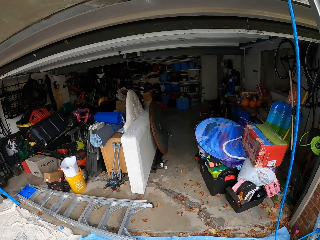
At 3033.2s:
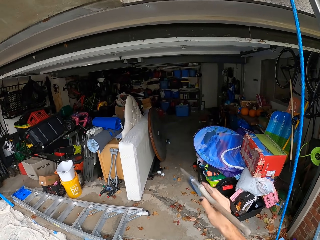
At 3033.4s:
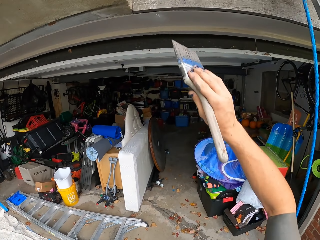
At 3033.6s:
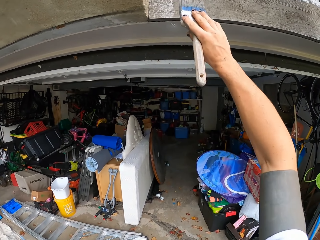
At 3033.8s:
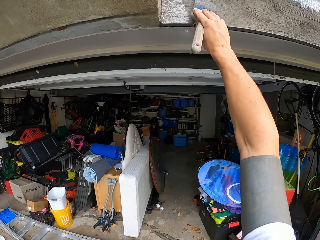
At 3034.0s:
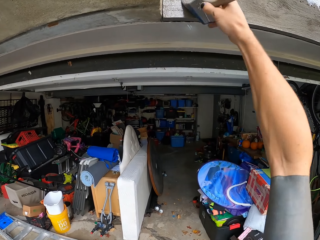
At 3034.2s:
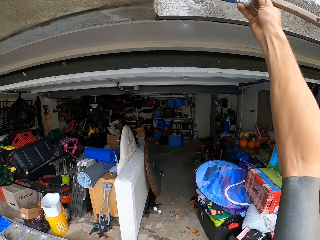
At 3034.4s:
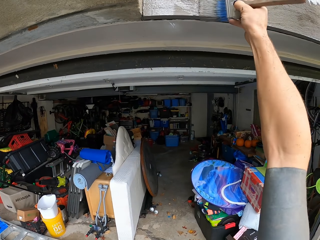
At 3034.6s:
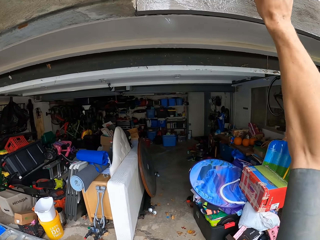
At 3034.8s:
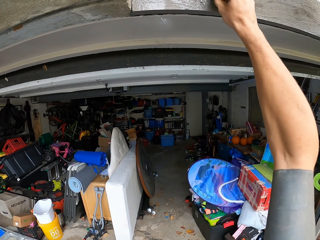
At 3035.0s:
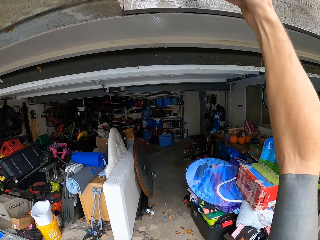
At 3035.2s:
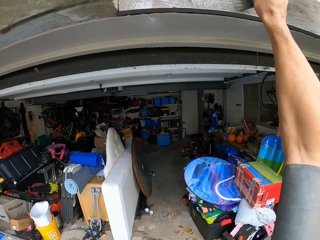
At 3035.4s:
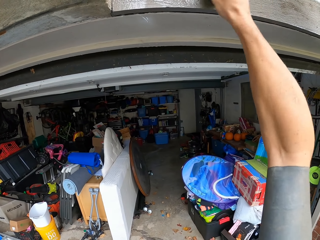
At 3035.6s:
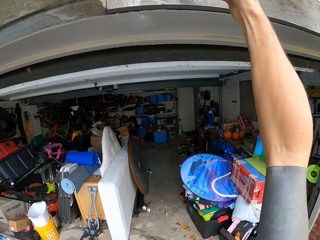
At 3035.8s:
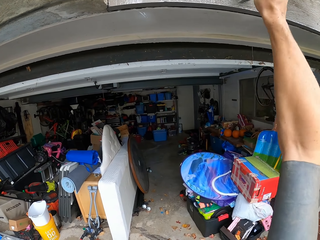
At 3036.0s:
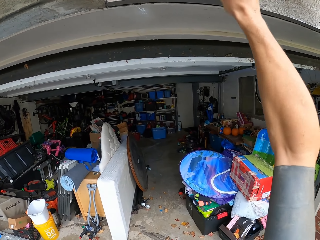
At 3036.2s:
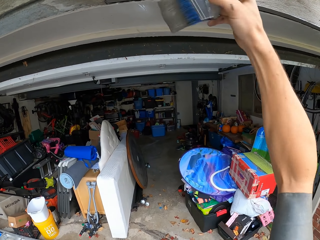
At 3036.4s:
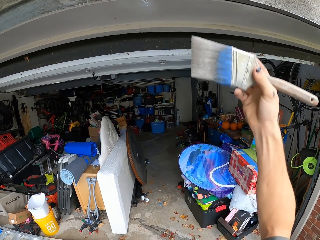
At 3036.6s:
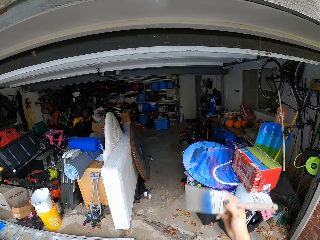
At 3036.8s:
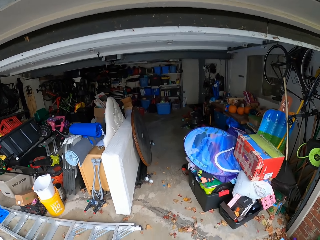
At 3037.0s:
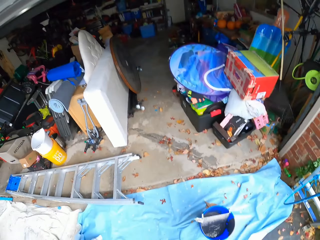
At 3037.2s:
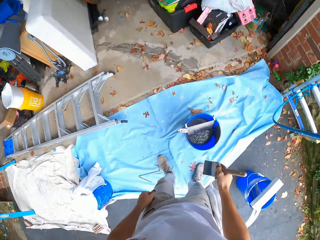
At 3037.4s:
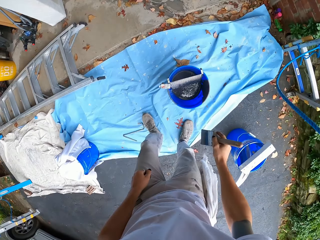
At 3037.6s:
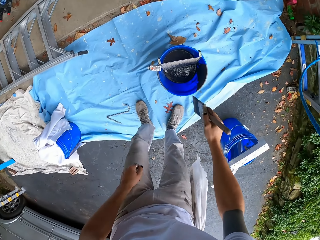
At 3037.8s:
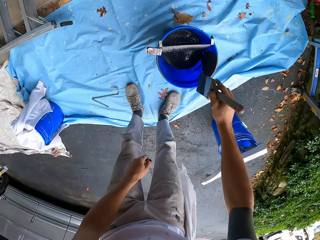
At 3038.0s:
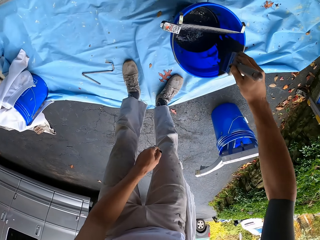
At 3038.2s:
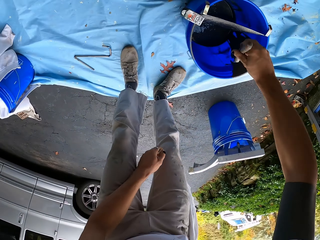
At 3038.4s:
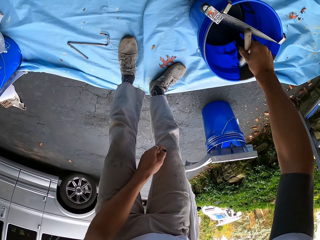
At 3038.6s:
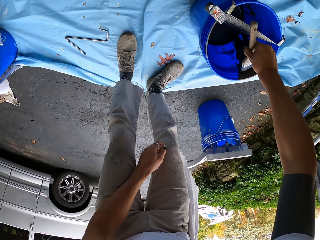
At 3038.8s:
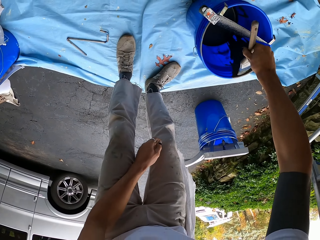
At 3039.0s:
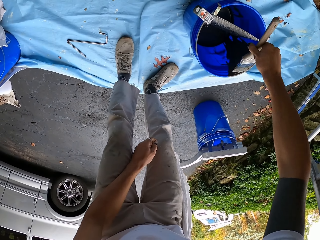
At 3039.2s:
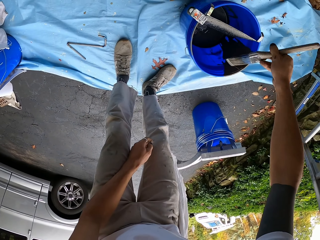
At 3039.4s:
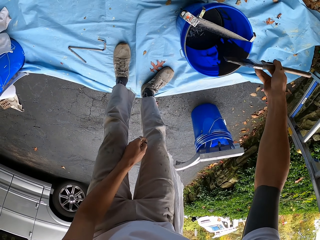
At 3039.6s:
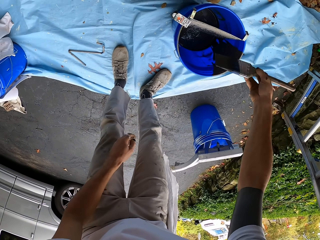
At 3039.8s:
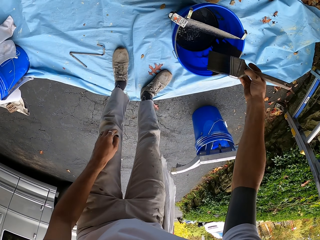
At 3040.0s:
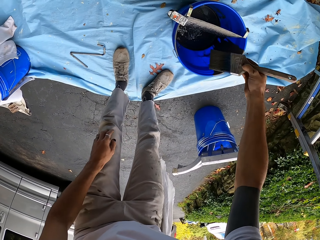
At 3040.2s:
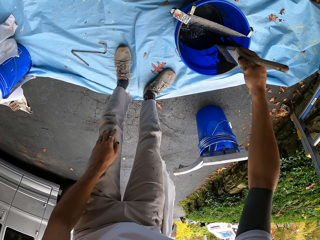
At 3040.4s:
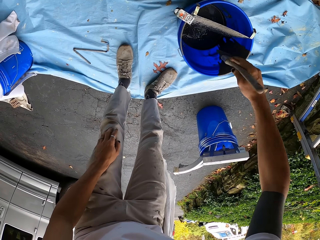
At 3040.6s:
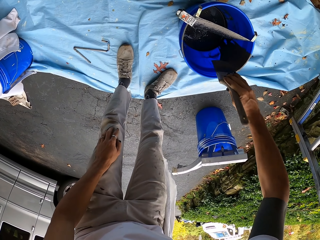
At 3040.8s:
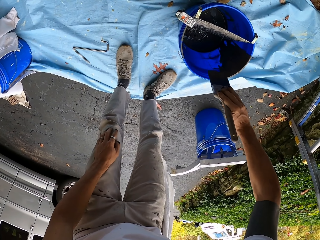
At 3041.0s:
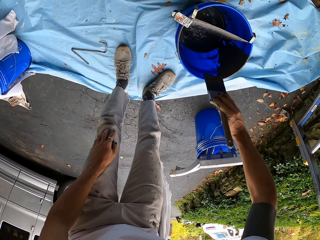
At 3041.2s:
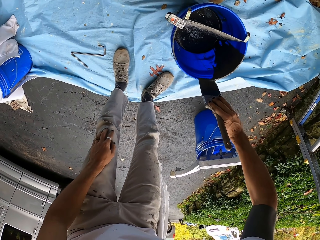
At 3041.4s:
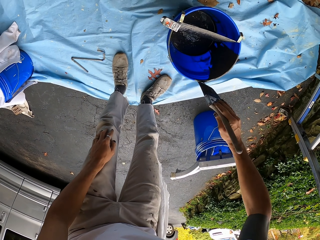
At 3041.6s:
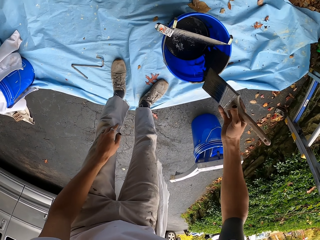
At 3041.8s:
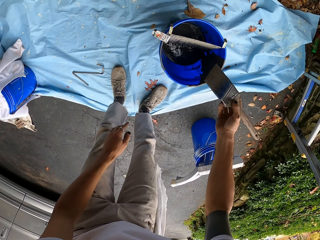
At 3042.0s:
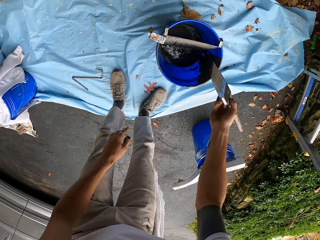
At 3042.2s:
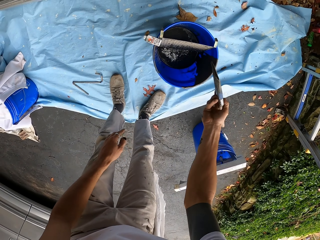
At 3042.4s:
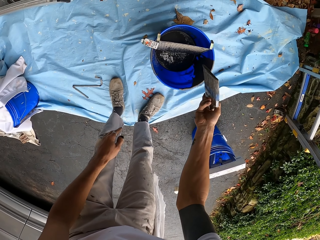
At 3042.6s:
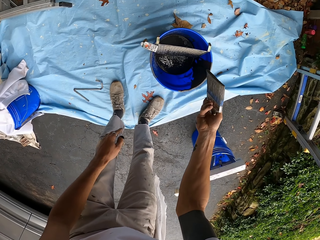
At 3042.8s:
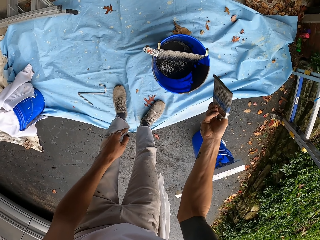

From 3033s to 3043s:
The camera wearer paints the wall with the paint brush. They drop the brush. They scoop paint from the bucket. They wipe the brush on the bucket.

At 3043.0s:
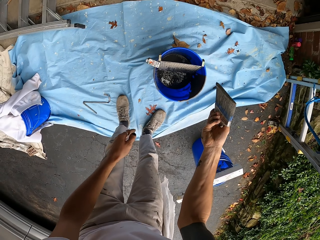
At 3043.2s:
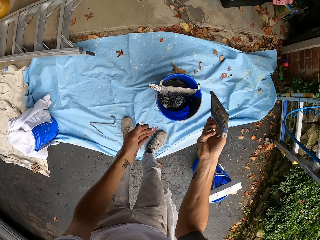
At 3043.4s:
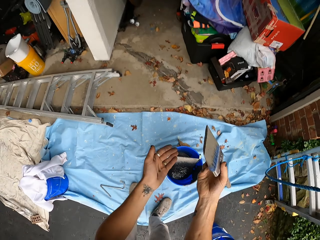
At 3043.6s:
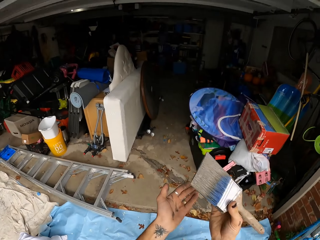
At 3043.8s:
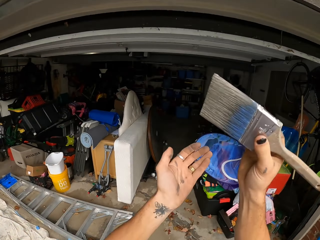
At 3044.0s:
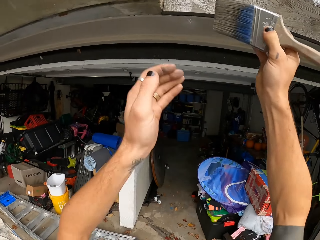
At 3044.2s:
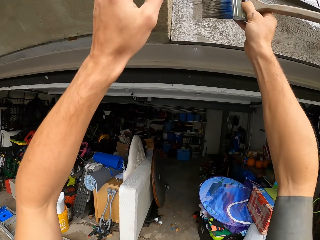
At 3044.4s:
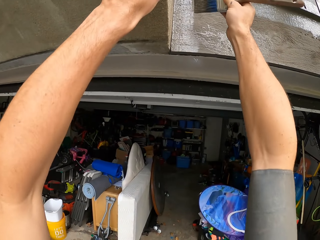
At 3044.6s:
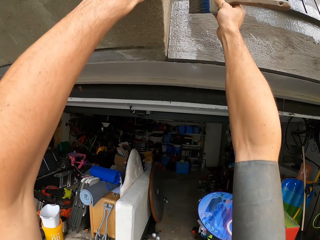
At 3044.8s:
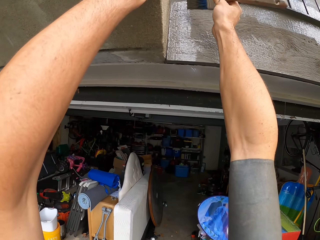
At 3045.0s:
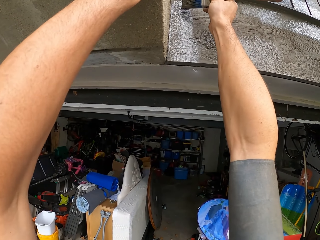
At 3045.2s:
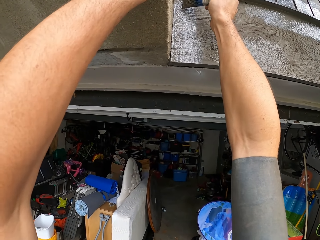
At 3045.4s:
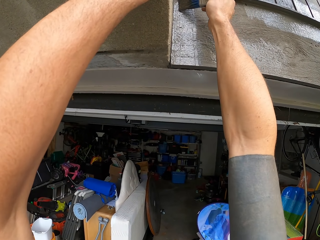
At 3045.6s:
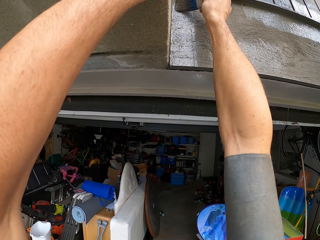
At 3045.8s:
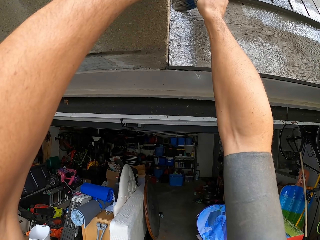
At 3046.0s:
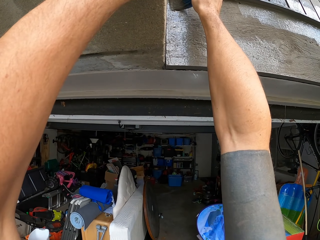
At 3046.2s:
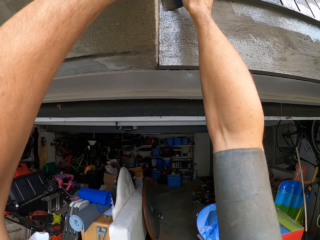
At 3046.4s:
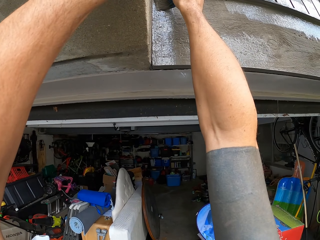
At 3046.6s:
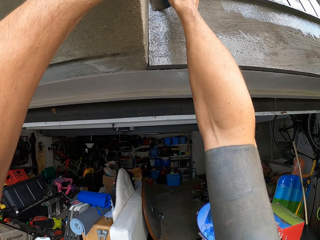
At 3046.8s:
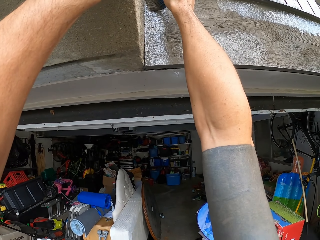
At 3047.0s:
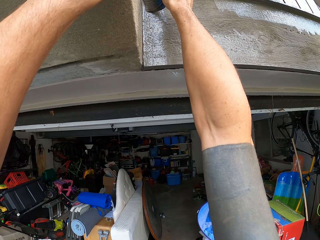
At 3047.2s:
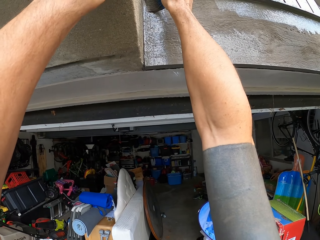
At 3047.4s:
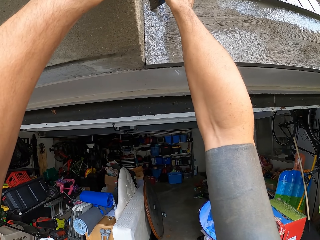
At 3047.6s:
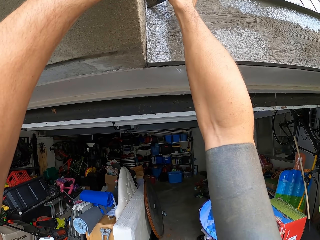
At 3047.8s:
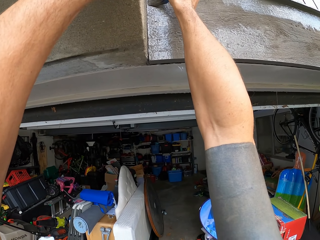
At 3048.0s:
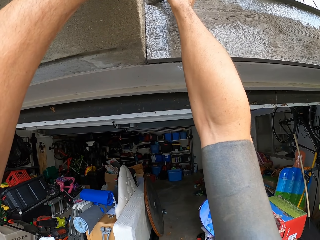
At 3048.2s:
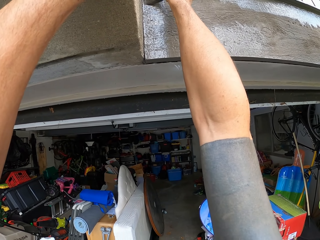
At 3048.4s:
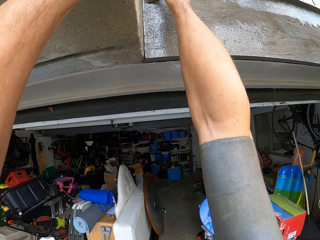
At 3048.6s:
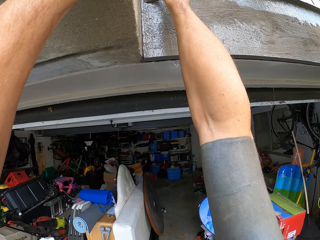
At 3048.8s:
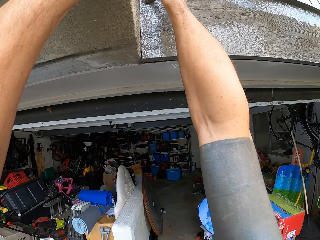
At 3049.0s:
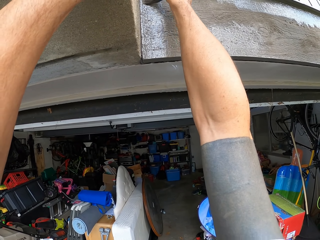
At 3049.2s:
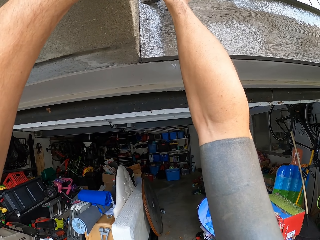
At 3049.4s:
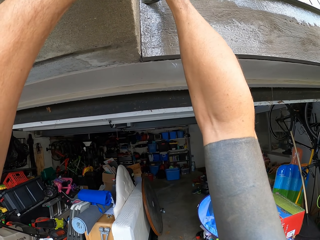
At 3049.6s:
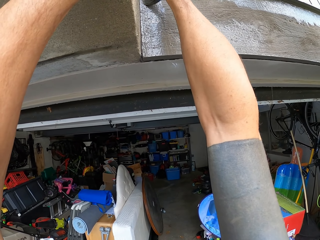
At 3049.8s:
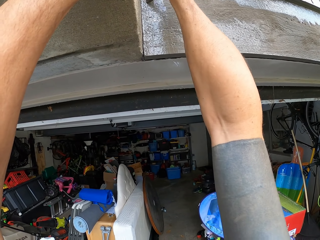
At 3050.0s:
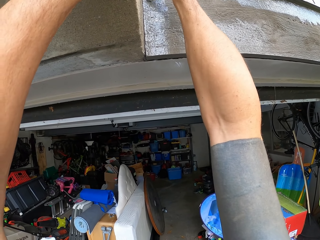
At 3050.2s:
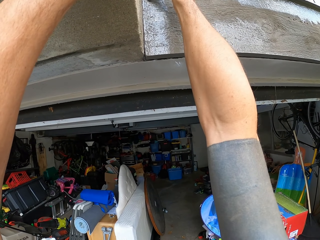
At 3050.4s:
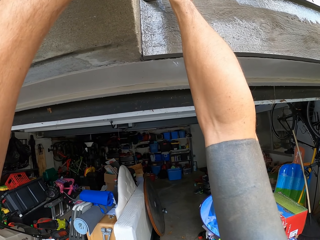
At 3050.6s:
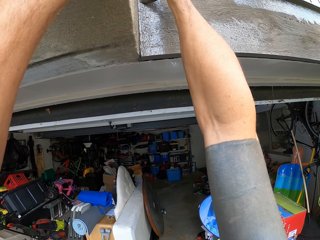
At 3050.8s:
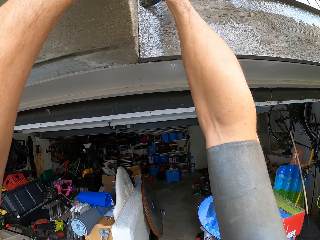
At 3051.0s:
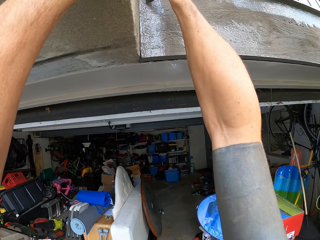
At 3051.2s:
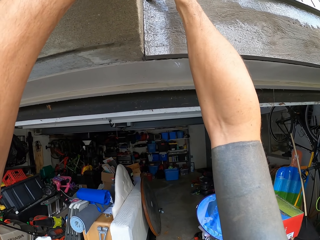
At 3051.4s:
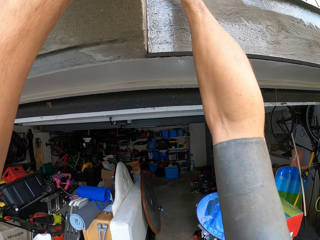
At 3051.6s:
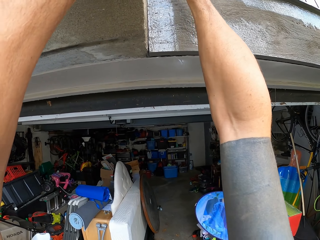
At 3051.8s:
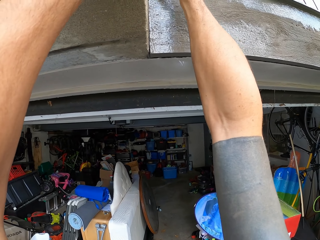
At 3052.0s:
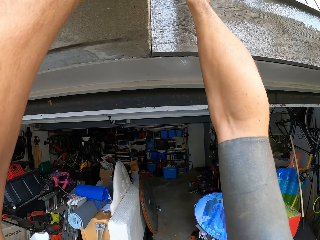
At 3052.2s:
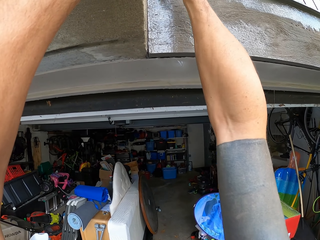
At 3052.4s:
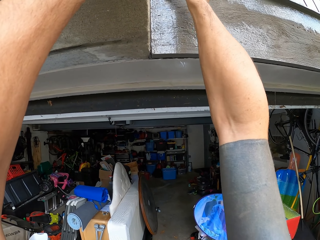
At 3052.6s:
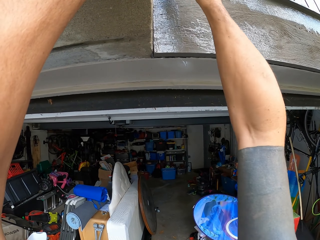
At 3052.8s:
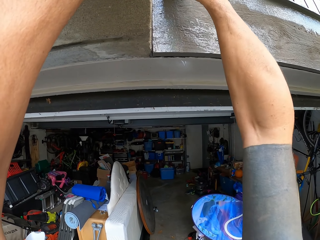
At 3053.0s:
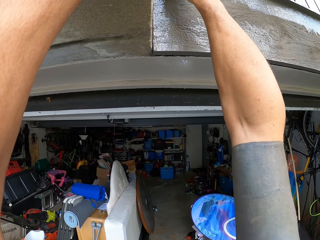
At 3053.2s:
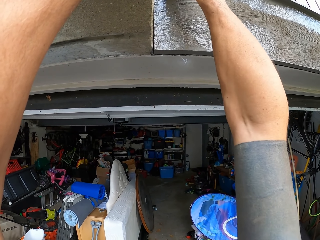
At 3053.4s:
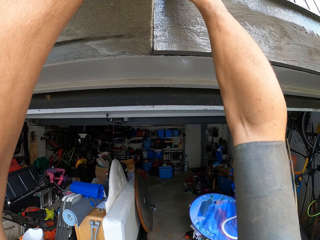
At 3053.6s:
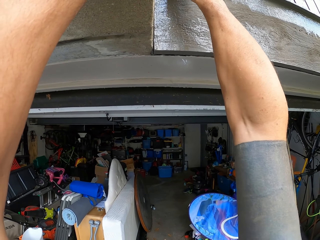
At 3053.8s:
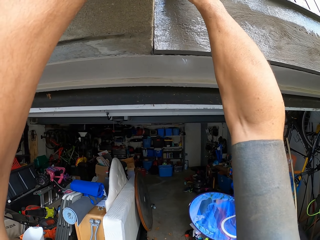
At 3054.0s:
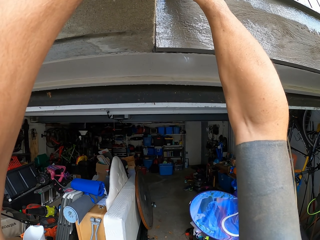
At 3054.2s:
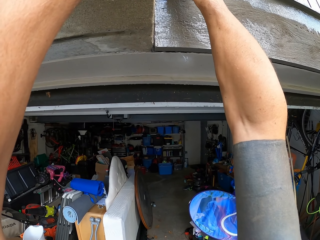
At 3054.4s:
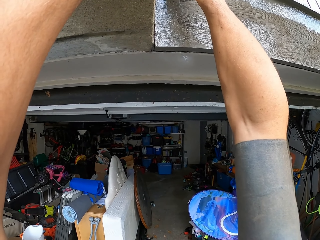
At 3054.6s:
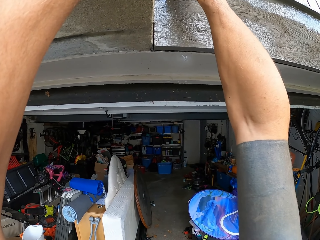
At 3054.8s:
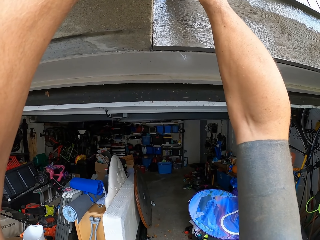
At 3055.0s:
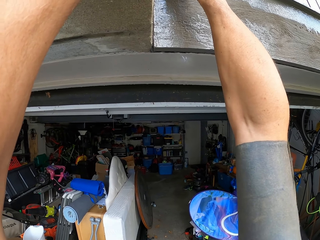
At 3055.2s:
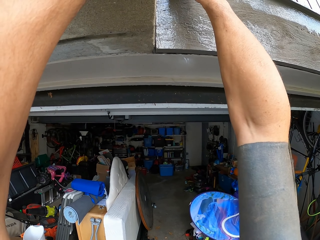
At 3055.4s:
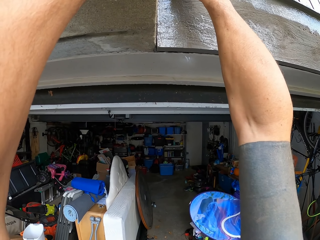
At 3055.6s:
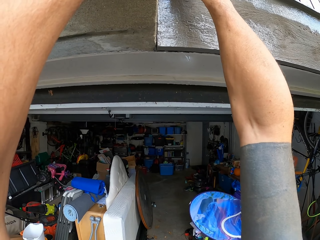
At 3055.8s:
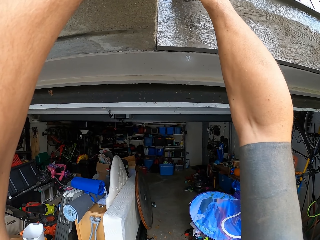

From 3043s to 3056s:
The camera wearer lifts the brush. They paint the wall with the paint brush.
